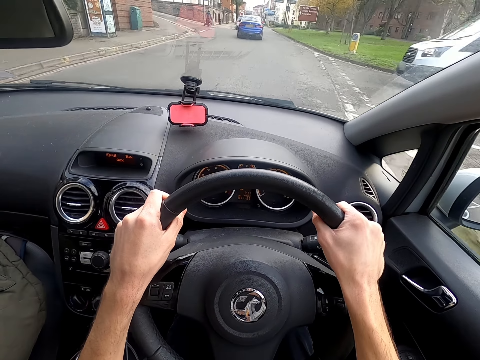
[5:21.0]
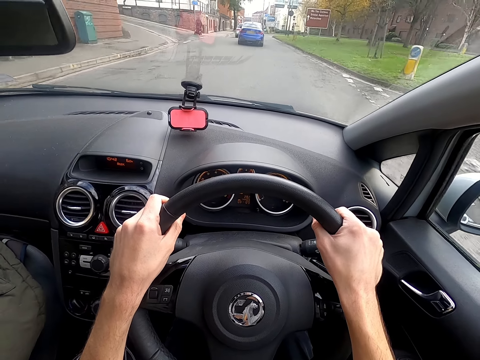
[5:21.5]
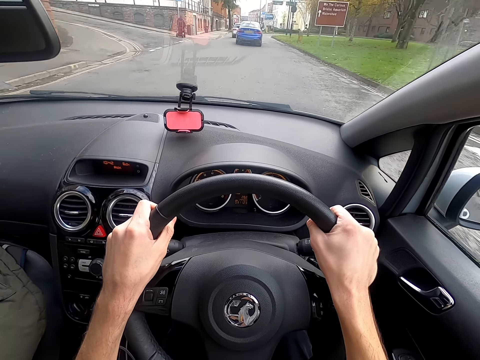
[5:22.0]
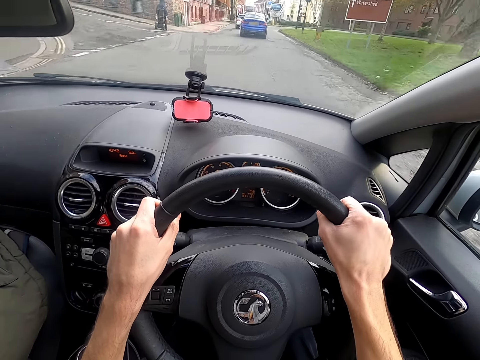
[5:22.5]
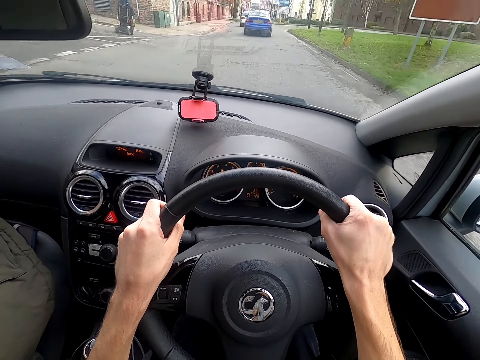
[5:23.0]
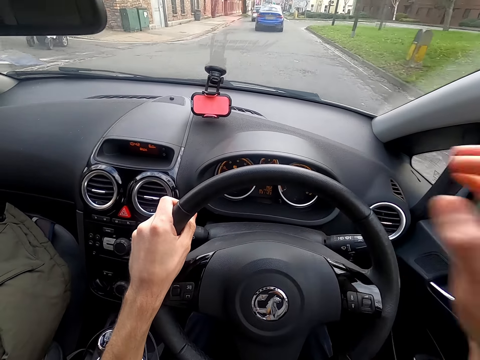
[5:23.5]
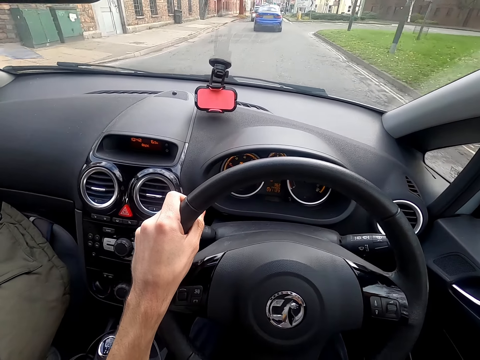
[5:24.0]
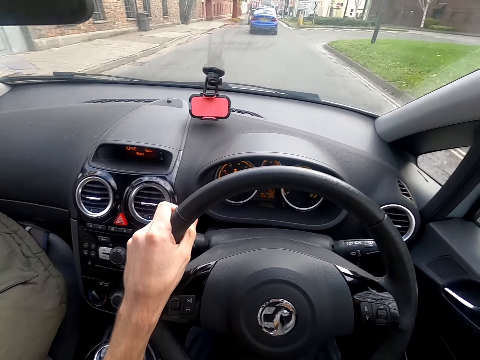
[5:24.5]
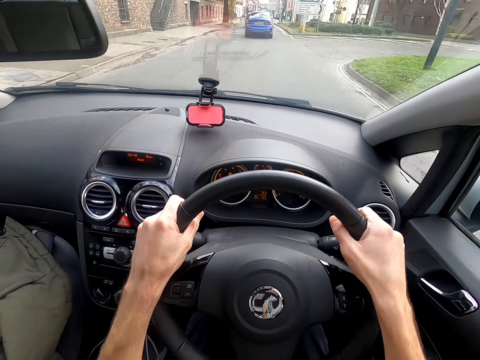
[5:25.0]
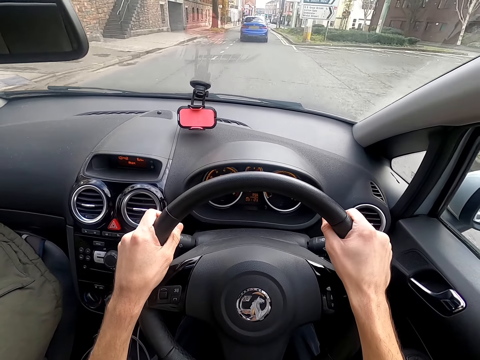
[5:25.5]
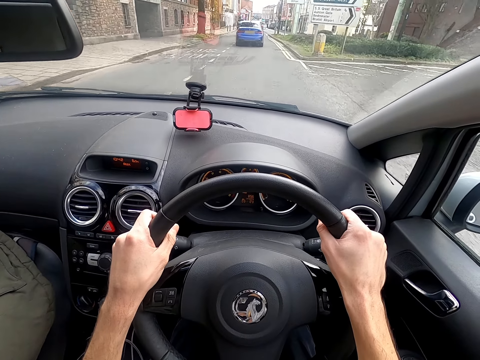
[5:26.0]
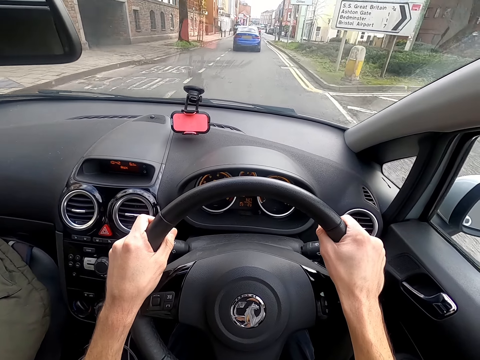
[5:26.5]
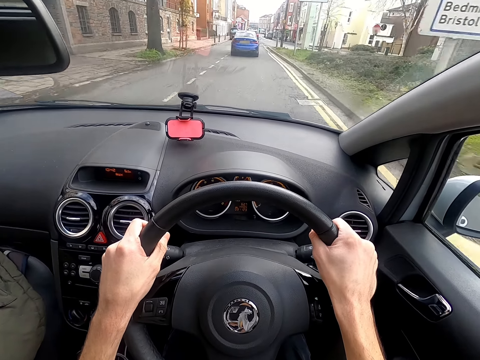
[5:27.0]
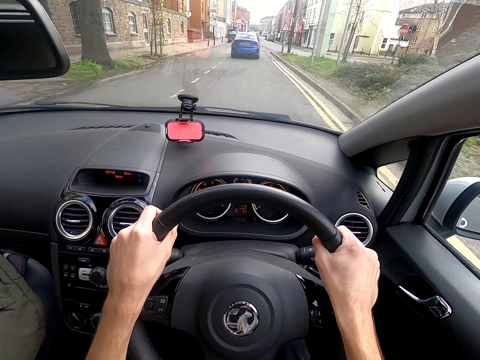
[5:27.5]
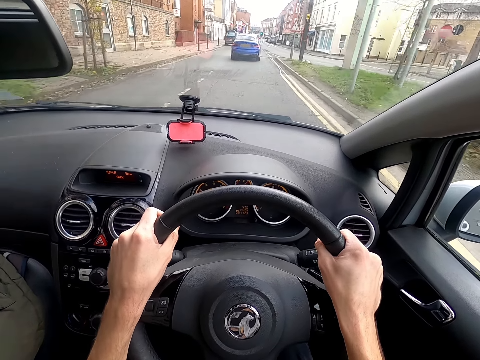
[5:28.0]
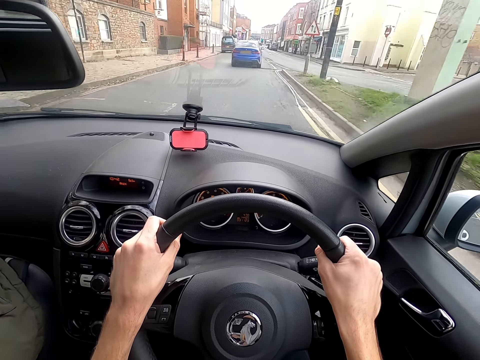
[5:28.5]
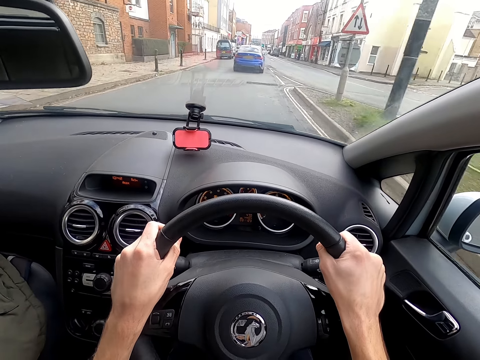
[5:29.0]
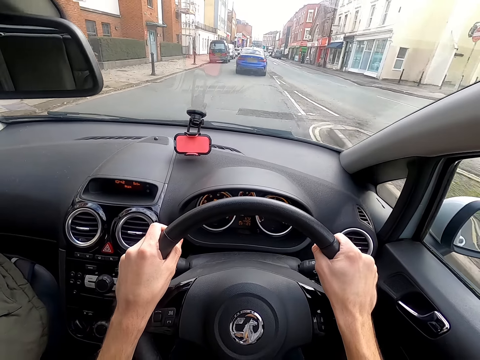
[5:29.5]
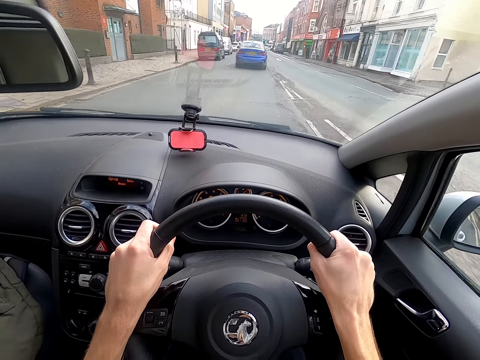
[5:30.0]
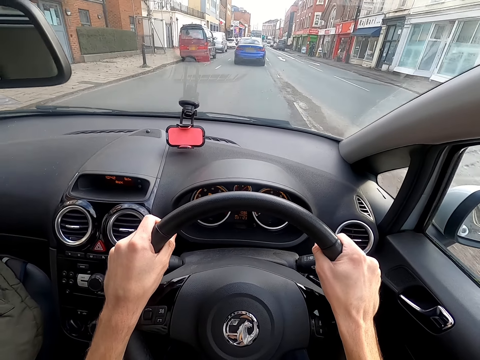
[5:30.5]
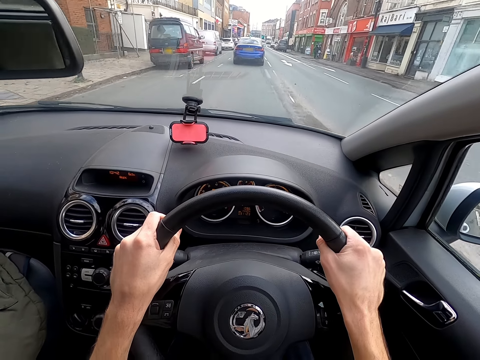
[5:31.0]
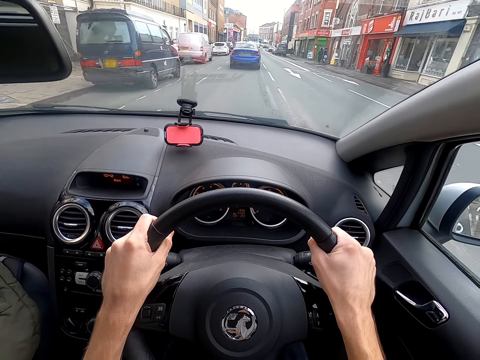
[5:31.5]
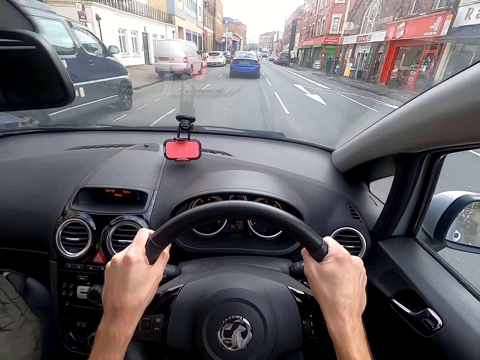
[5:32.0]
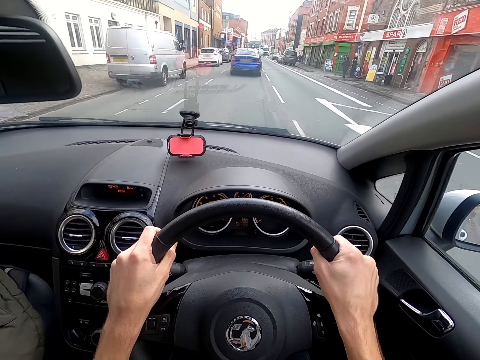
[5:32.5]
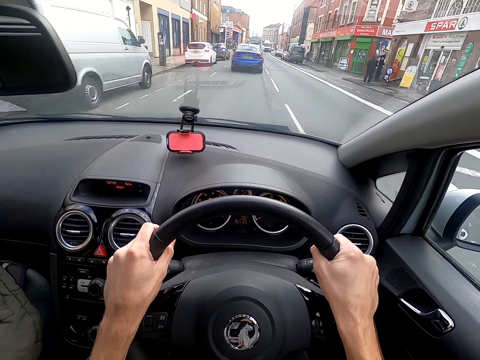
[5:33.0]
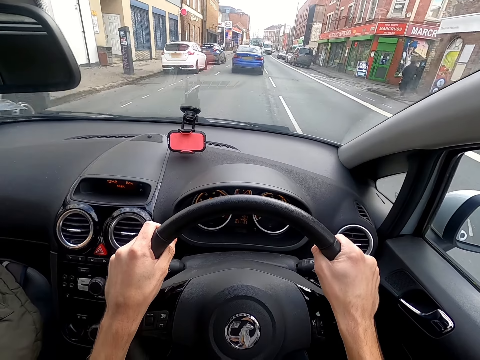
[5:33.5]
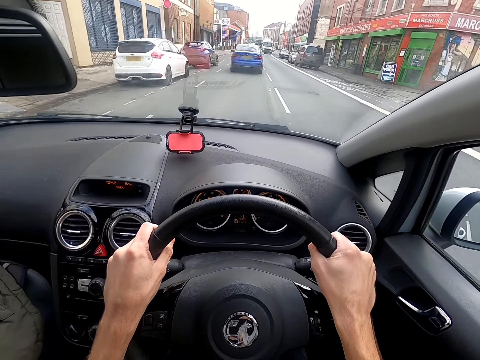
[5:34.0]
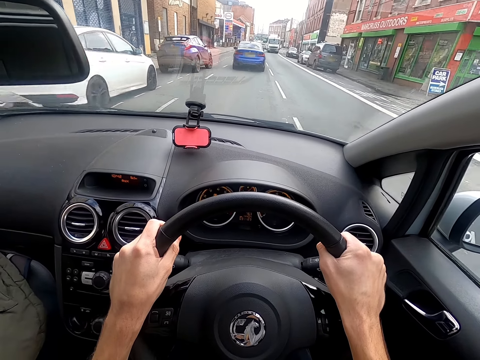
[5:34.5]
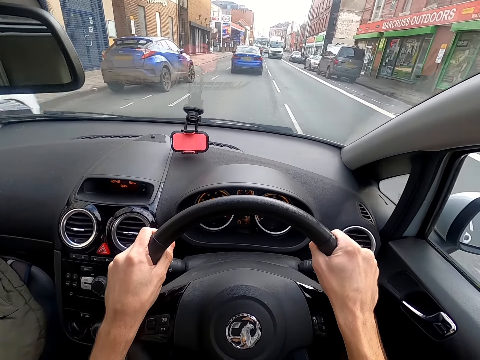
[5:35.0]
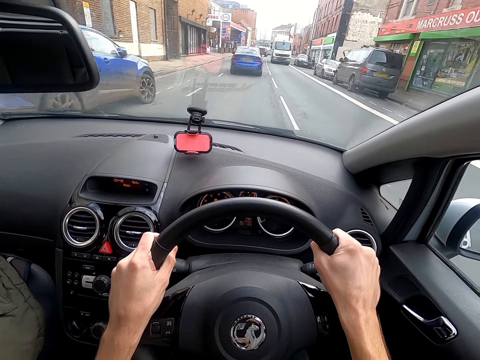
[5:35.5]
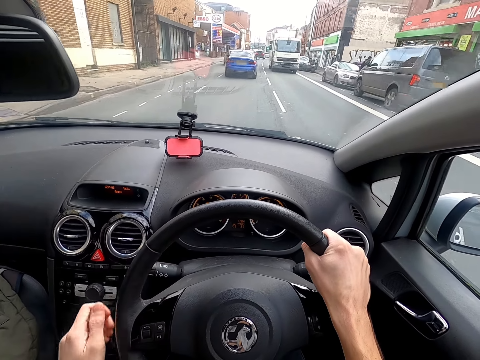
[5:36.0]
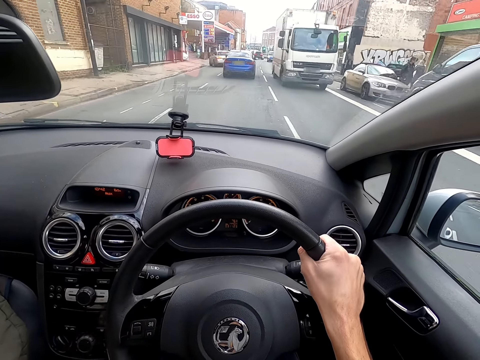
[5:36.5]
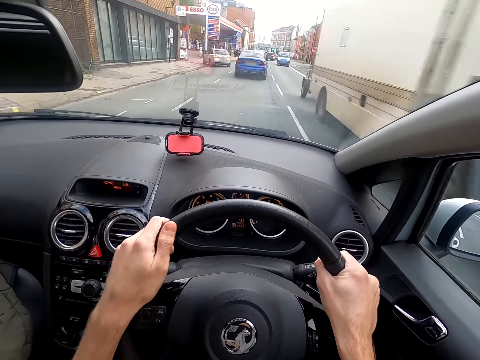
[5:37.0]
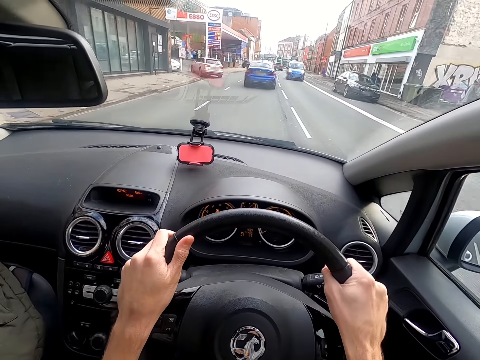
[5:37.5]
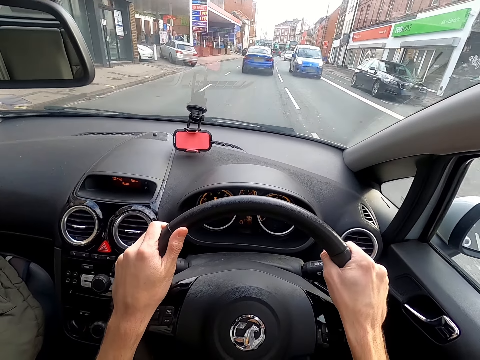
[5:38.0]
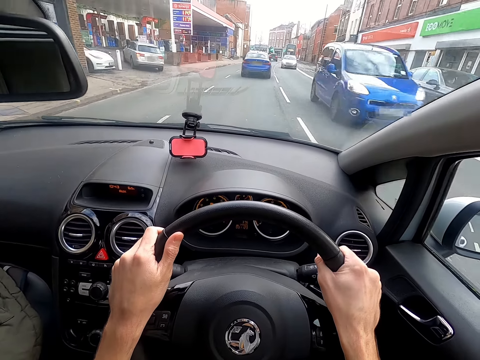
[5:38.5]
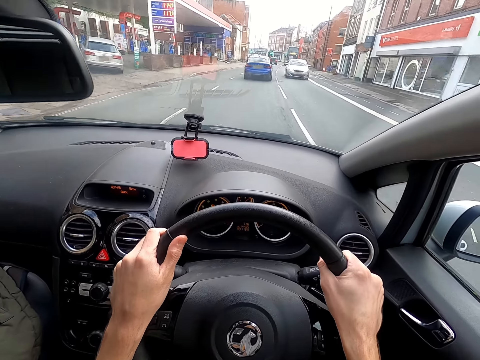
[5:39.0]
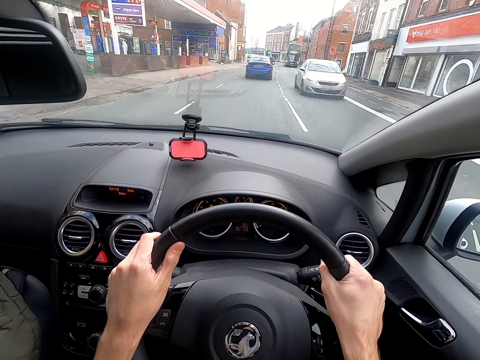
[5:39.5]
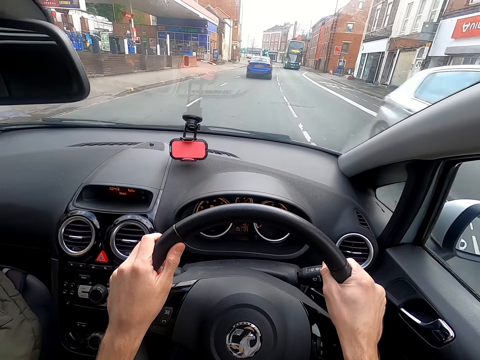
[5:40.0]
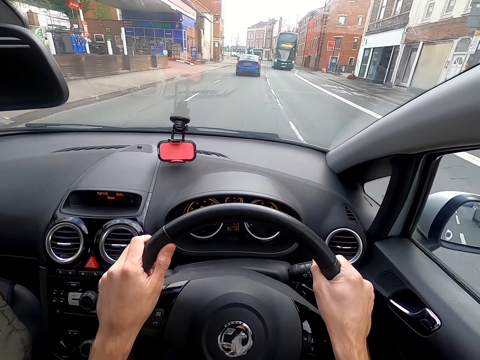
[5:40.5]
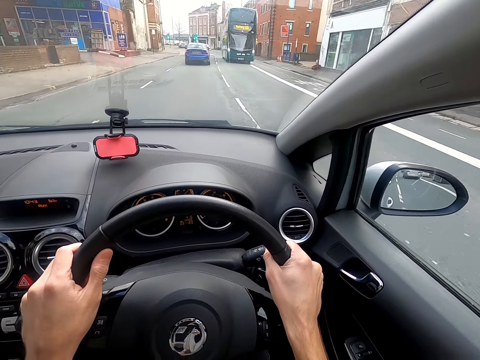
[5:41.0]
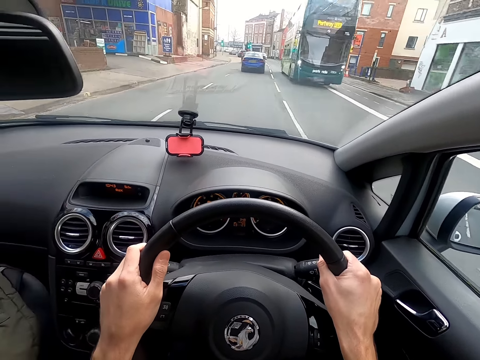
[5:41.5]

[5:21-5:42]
The camera wearer touches his face with his right hand. He drives the car with the steering wheel in both hands. He shifts the gear in the car with his left hand. He drives the car with the steering wheel in both hands.

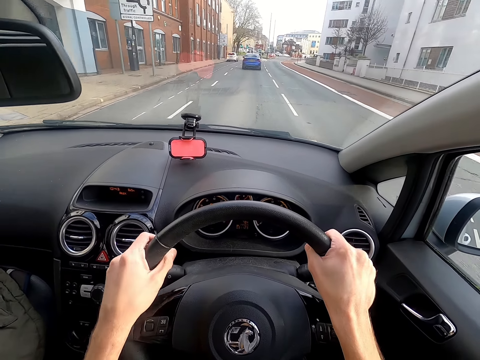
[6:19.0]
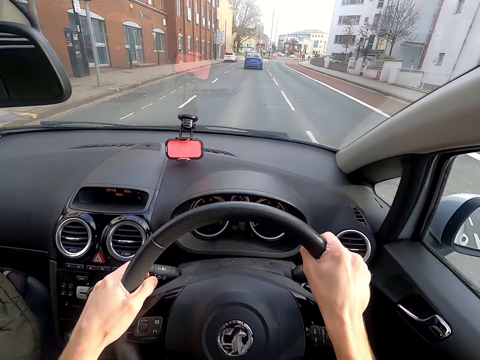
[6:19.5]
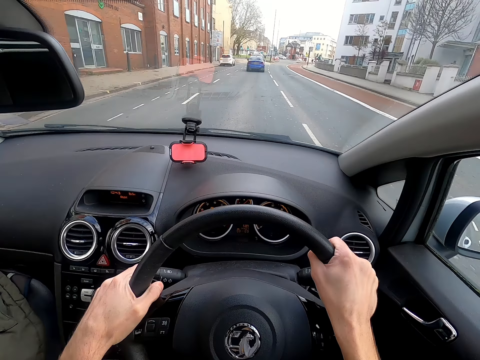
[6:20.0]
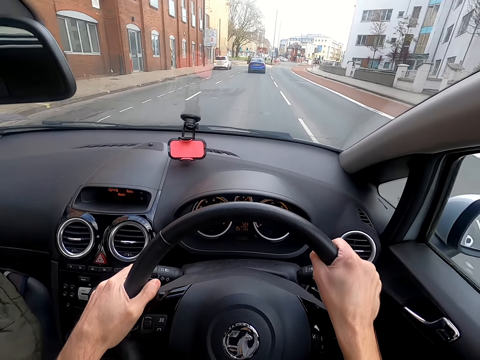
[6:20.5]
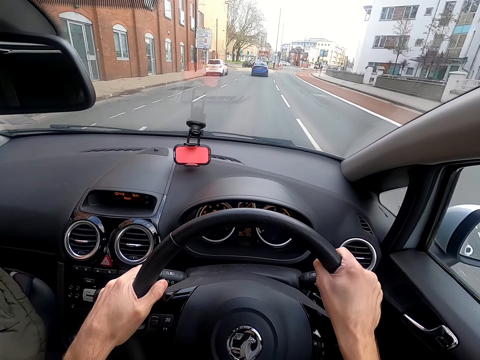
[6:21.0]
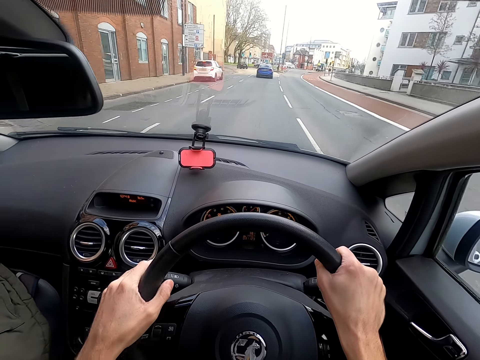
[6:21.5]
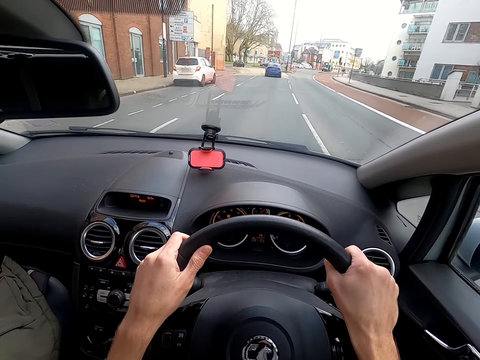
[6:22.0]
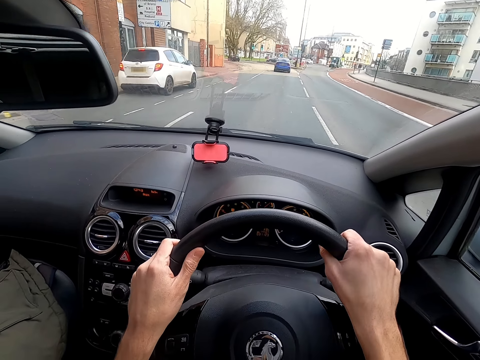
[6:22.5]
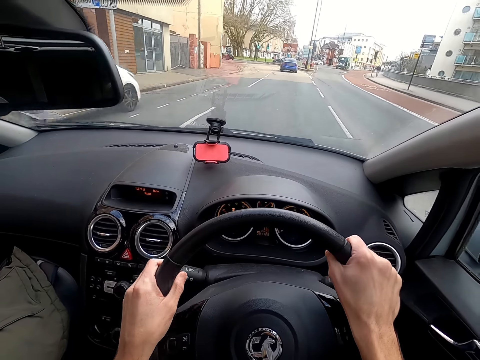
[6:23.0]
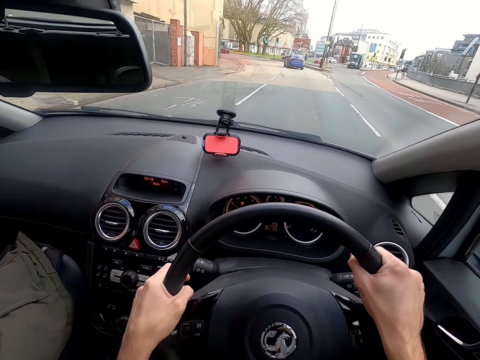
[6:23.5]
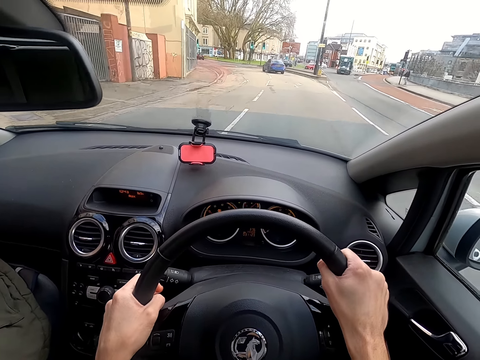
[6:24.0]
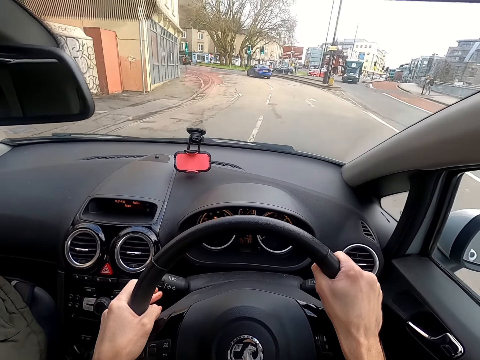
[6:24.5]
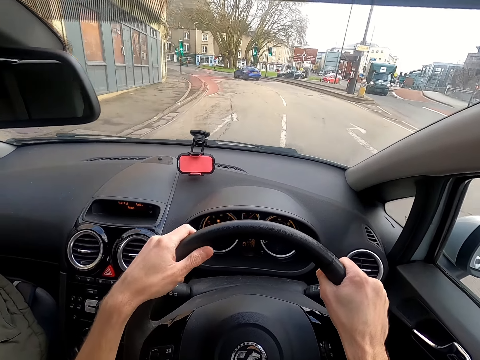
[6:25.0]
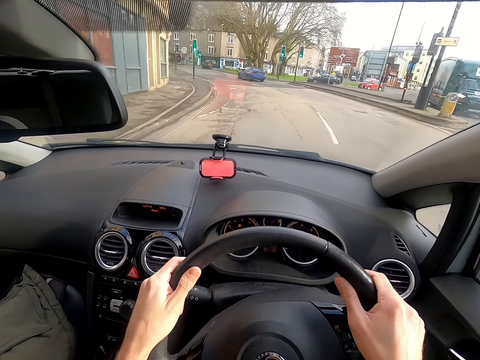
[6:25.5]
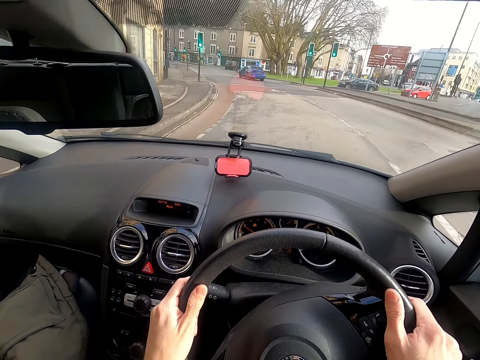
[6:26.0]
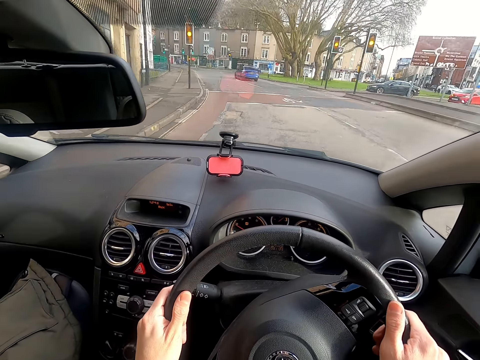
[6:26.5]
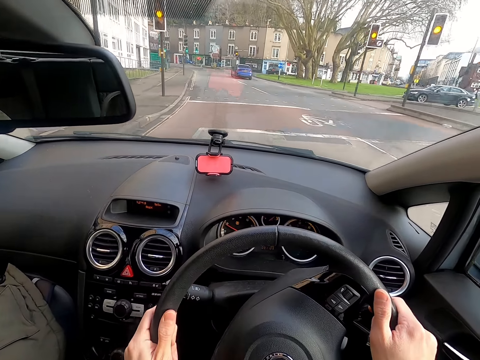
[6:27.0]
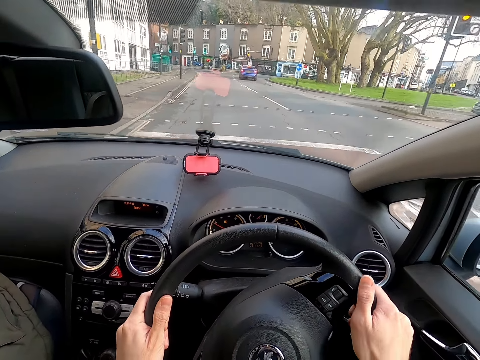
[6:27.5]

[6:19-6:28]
The camera wearer presses a trafficator on the steering wheel with his left hand. A truck drives past the camera wearer.
